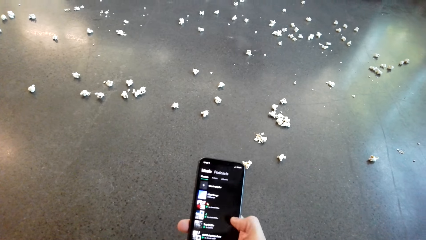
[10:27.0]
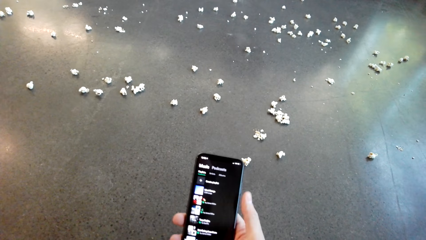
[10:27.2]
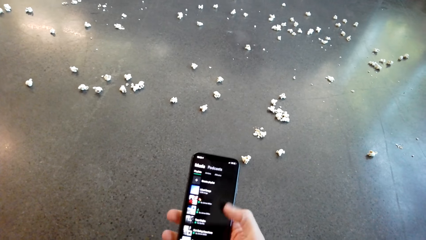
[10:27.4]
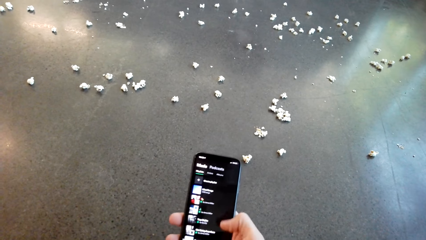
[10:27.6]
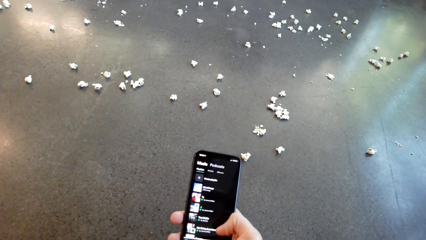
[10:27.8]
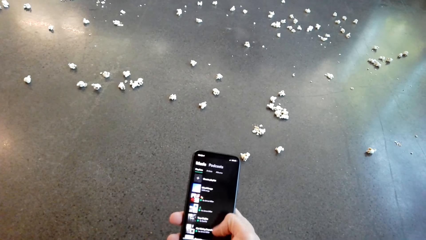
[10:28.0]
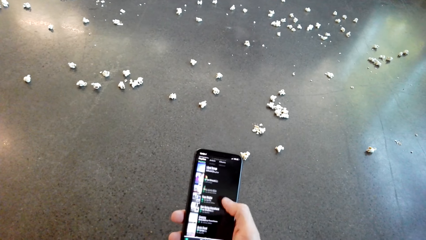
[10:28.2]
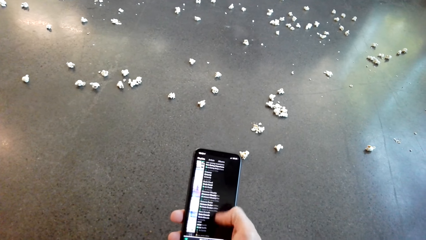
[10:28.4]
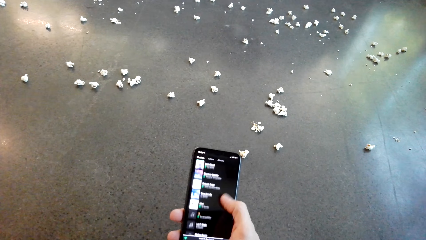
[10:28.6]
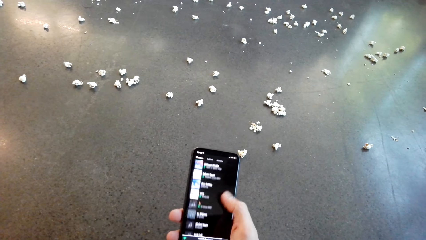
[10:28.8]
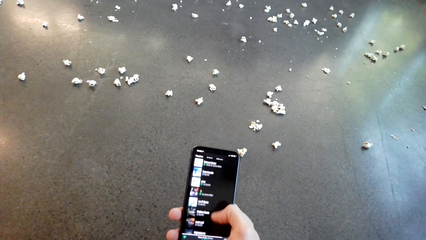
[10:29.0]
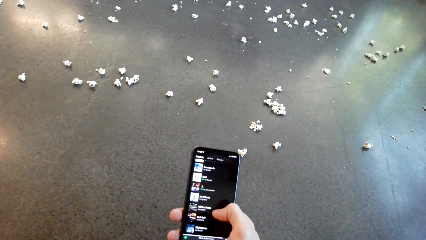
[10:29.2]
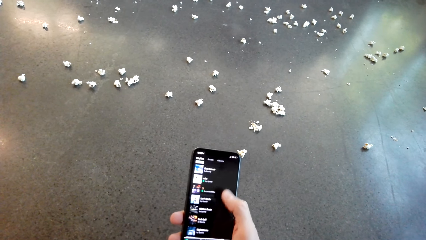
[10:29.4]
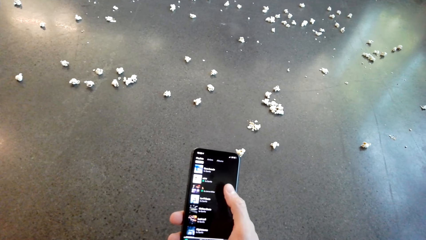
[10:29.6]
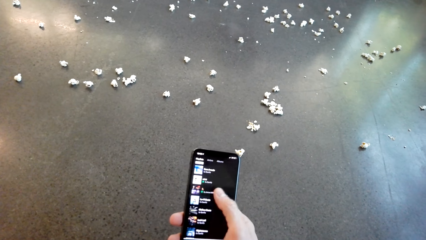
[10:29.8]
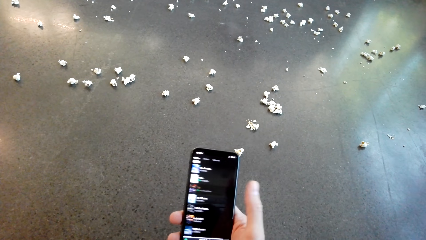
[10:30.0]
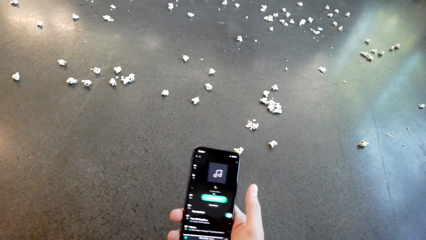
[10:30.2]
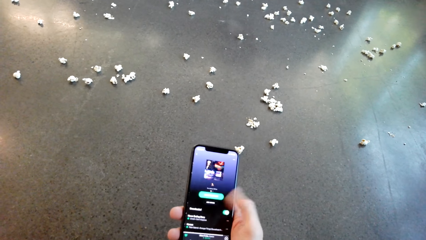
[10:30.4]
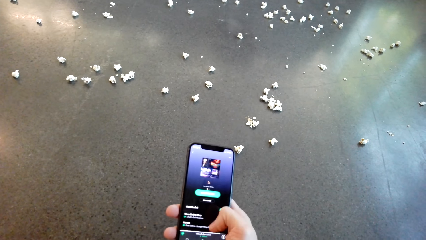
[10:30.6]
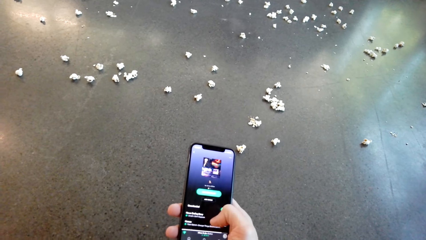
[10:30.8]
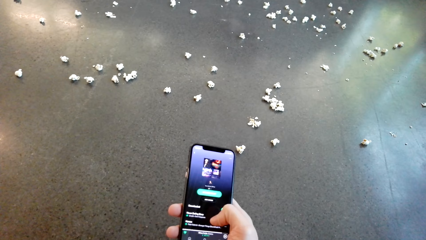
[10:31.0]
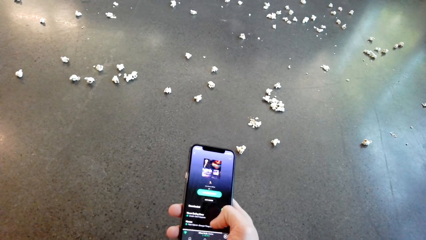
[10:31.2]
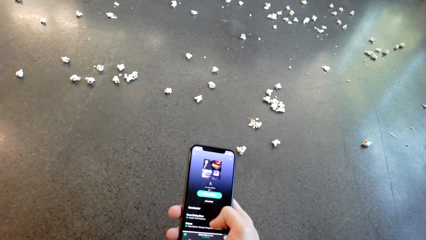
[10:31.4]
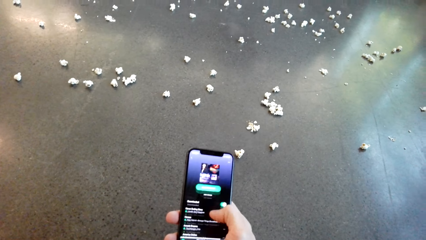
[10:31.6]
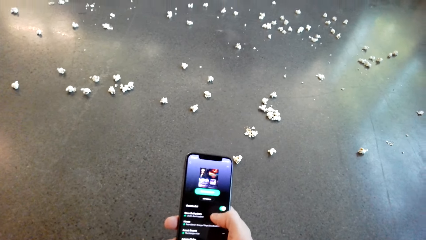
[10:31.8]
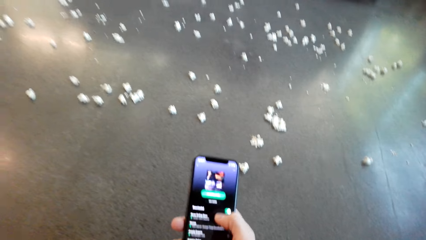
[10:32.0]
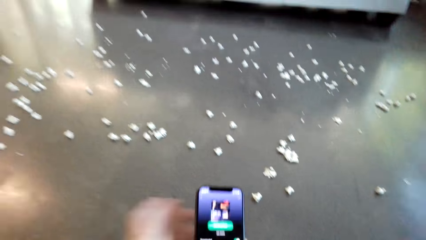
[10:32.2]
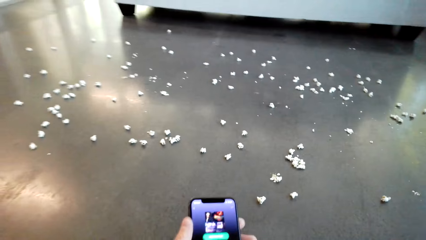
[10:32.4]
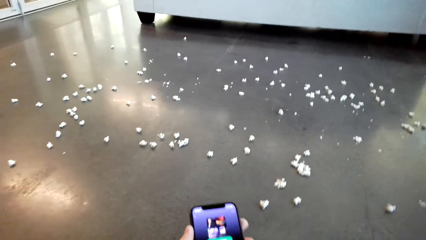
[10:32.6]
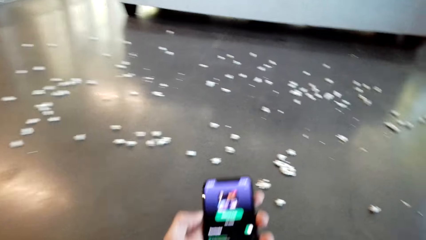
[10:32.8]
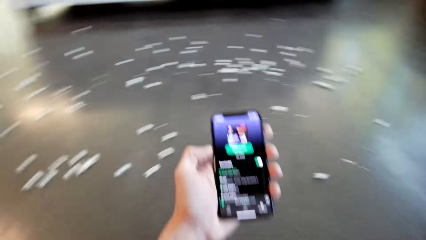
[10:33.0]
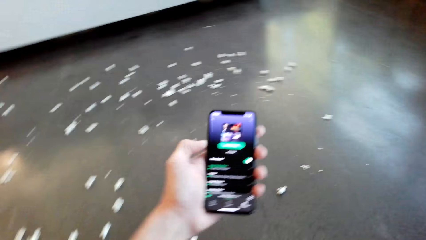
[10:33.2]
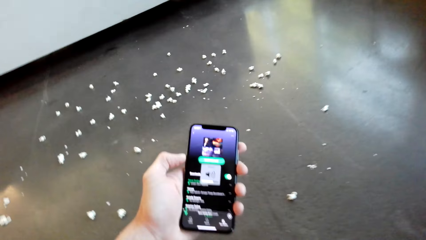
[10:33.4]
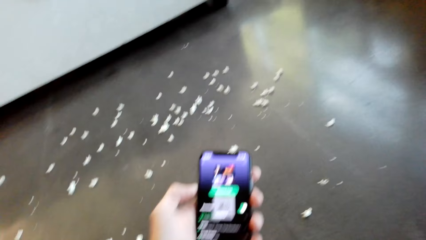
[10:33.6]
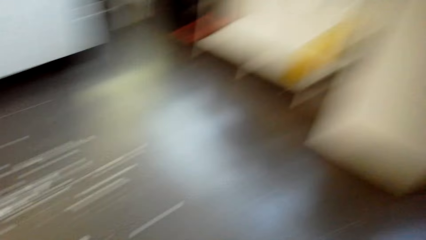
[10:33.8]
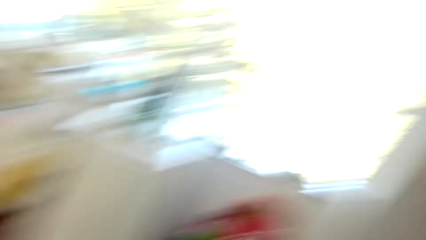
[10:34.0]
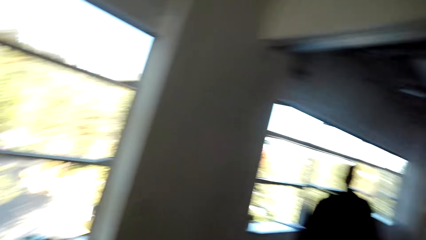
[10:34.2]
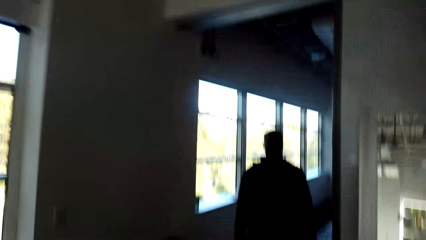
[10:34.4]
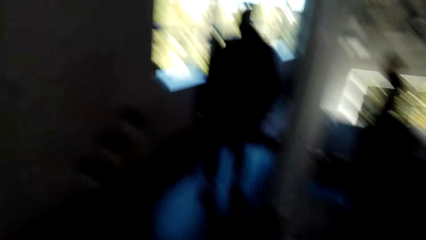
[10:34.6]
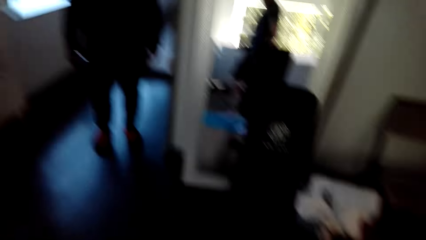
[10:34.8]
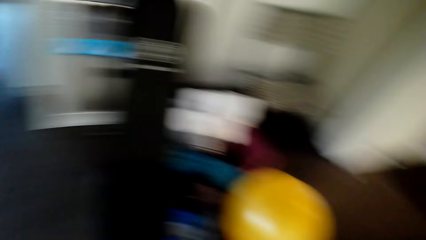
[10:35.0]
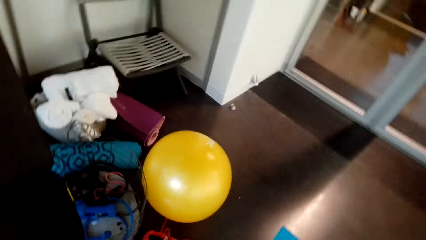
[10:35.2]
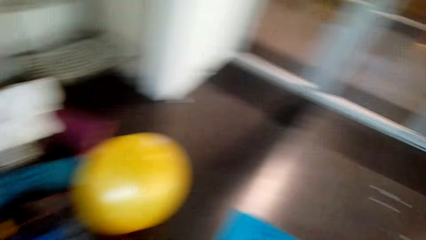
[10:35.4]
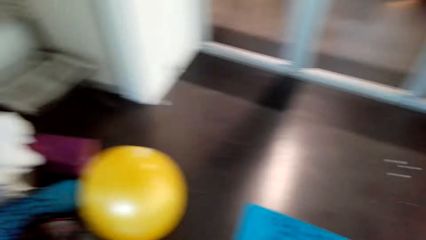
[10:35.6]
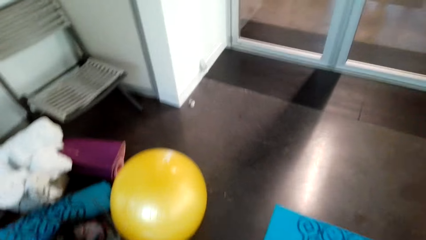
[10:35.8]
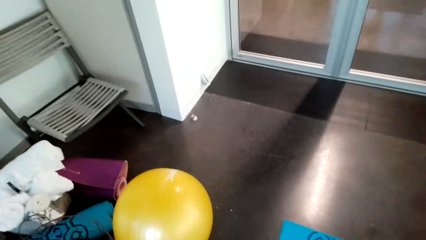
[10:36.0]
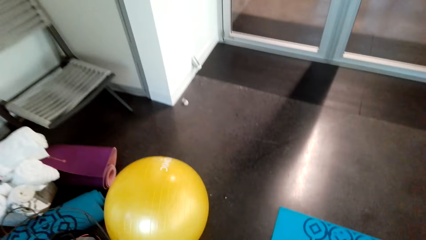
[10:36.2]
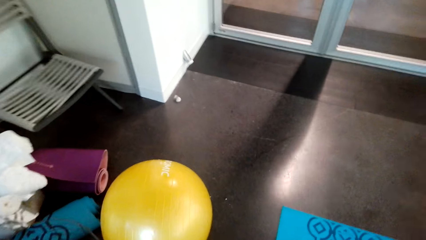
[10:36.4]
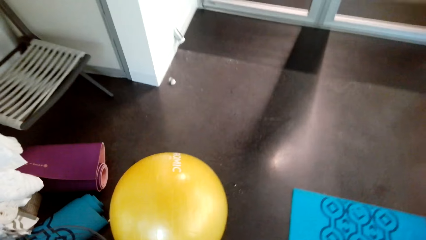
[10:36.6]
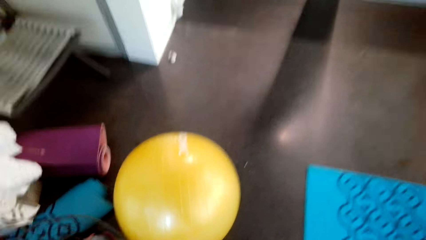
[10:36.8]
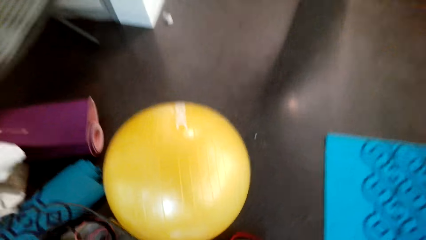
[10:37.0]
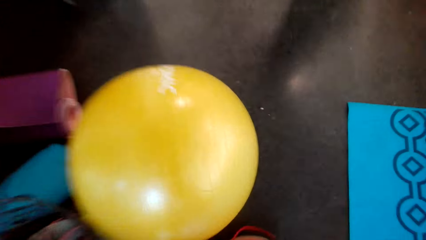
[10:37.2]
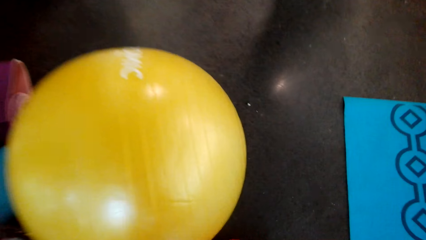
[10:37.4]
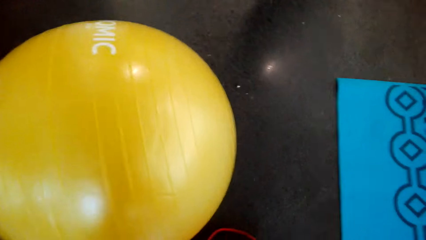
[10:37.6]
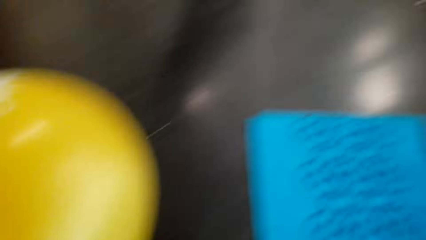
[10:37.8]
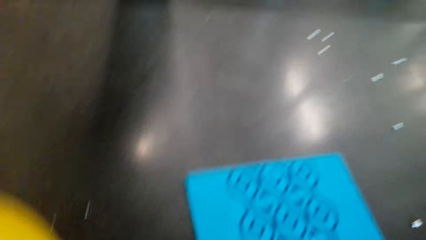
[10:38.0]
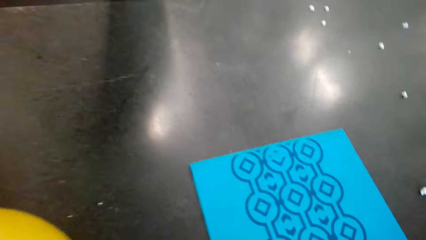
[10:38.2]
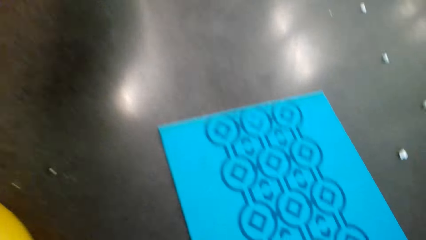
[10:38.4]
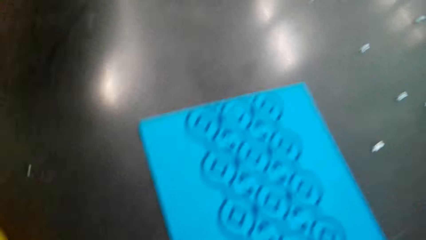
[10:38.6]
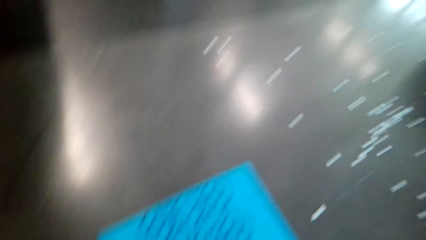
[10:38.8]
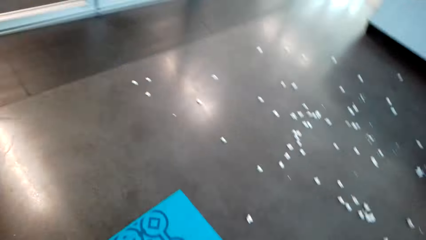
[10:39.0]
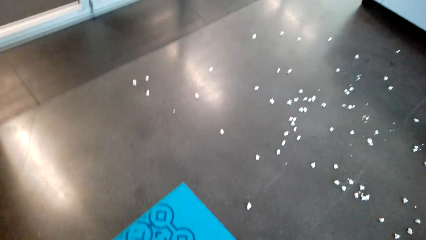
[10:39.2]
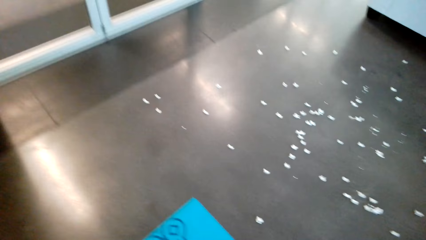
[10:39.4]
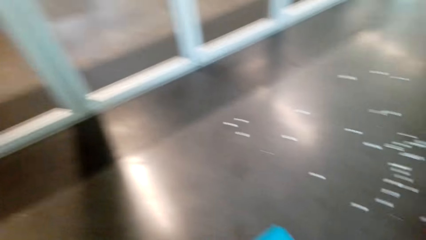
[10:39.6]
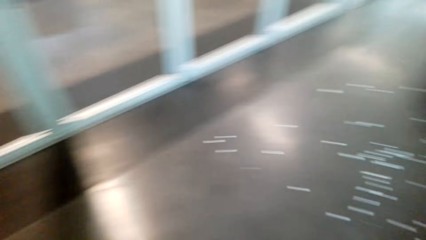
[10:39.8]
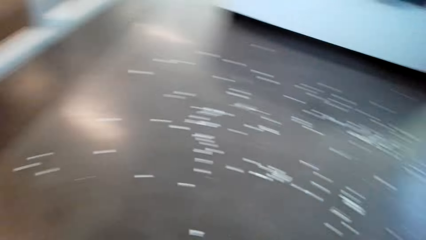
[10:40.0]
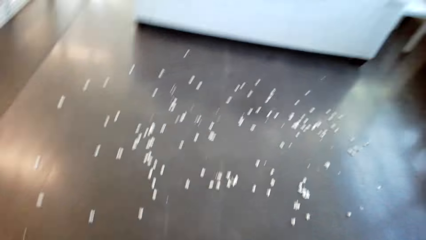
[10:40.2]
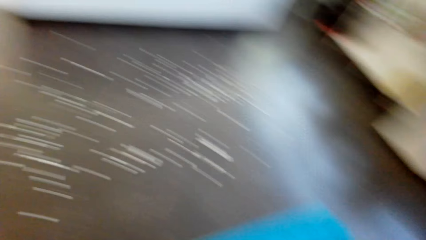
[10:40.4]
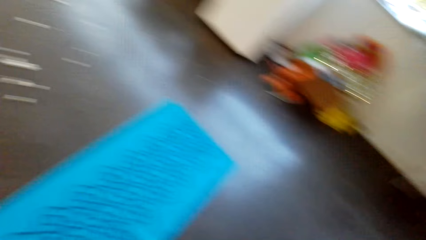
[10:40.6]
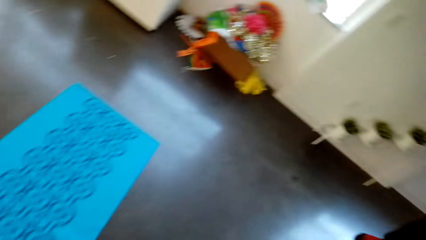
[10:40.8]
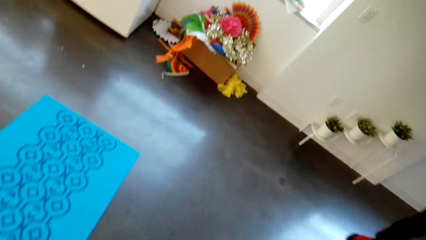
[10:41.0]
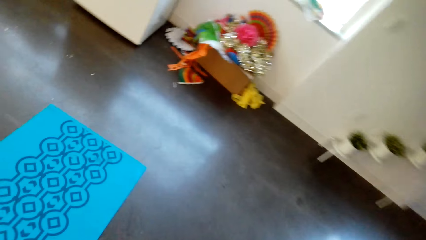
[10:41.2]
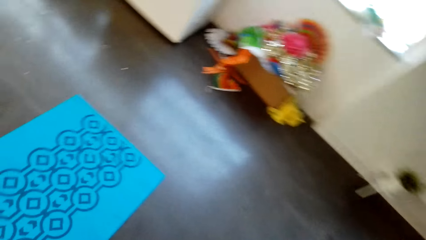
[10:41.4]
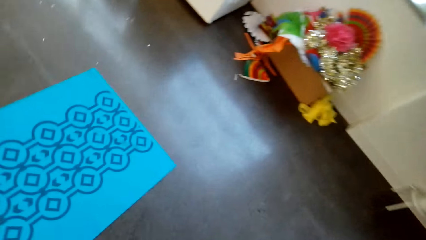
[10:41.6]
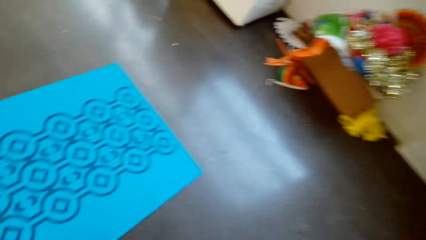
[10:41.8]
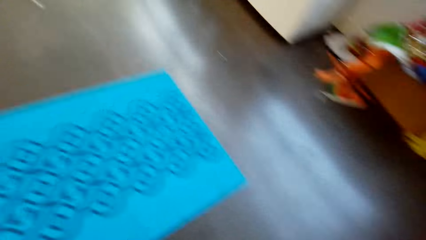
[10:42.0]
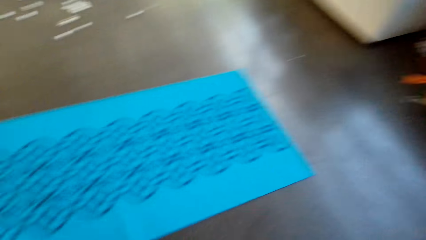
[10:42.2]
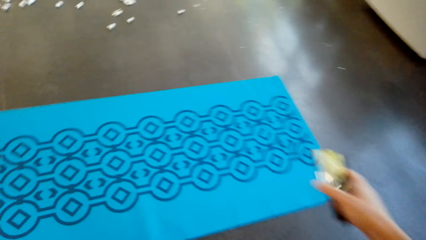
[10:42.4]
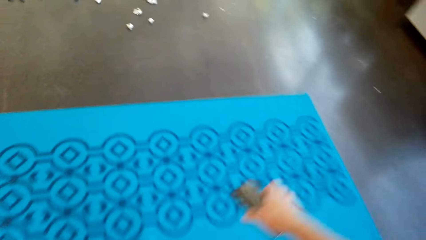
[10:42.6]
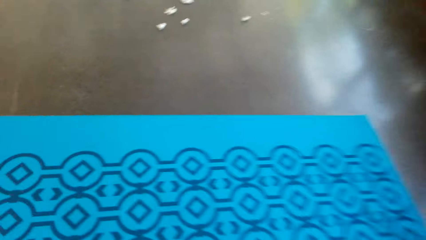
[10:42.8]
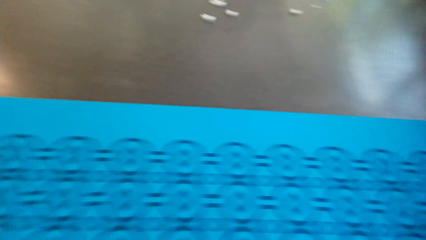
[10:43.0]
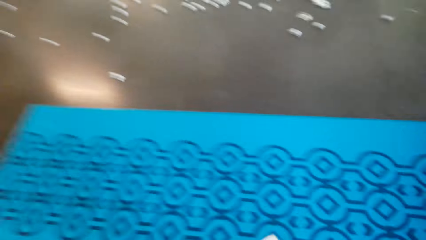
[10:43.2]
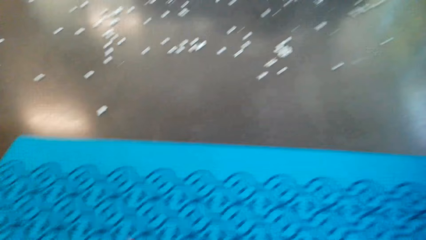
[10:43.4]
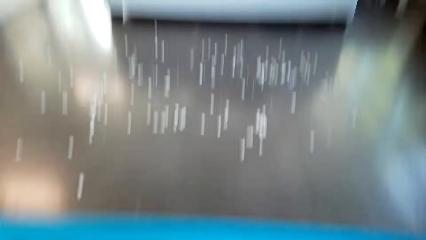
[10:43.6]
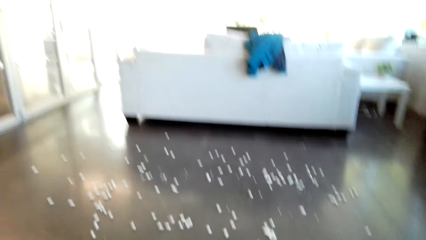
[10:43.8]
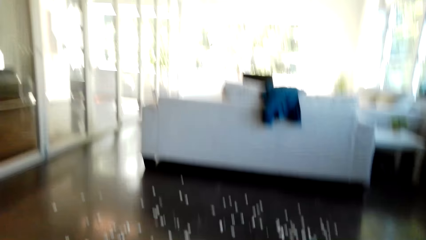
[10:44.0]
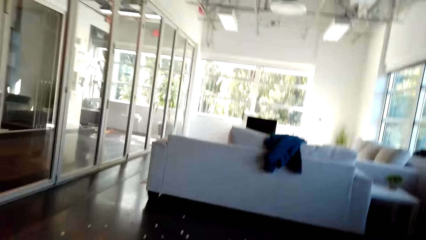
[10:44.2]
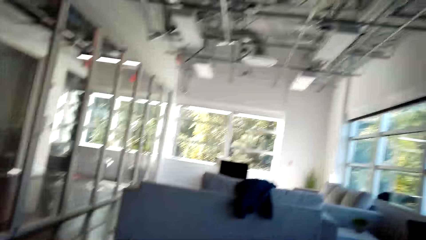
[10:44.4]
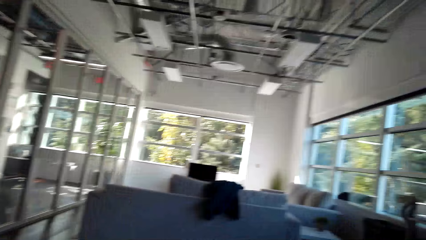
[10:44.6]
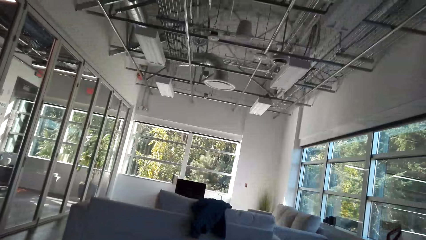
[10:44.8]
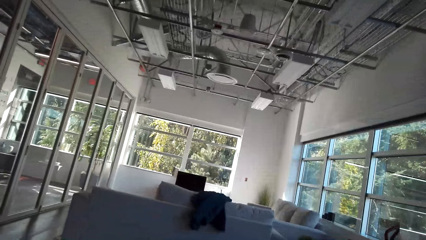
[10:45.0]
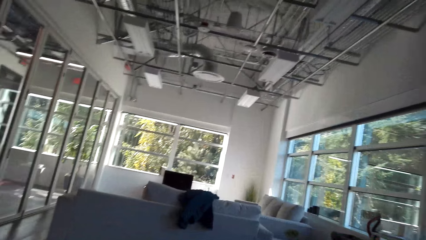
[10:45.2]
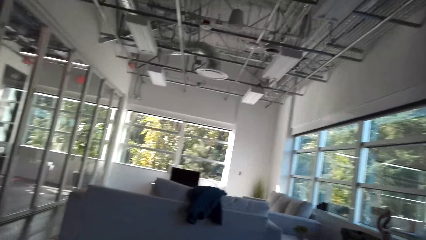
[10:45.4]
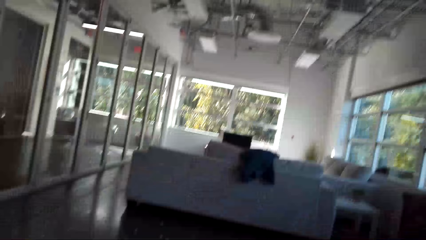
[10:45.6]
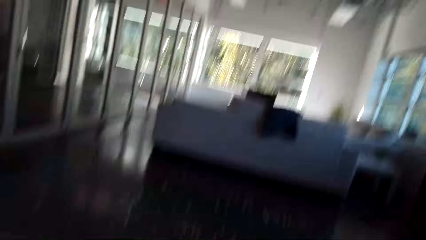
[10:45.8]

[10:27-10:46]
The camera wearer looks around the house.
